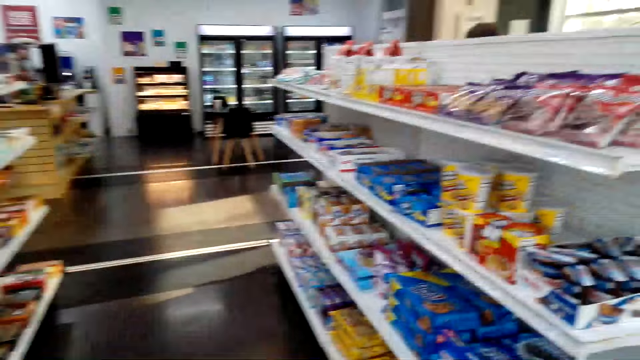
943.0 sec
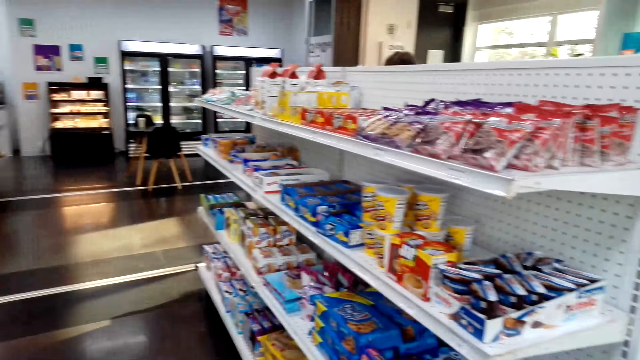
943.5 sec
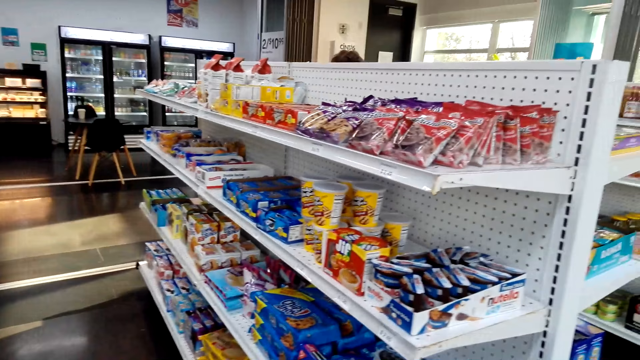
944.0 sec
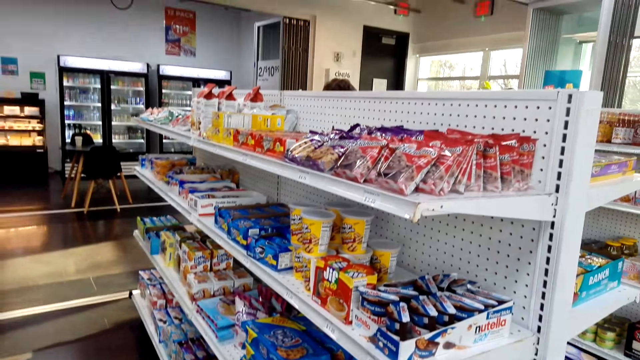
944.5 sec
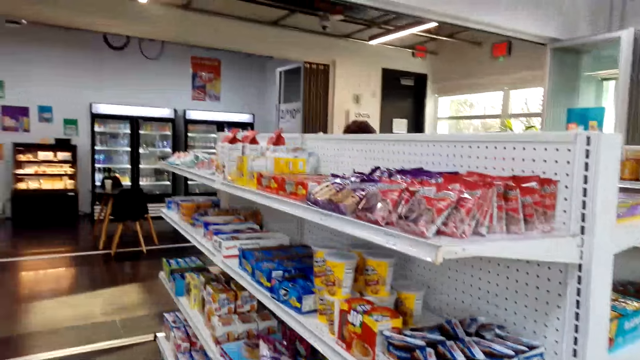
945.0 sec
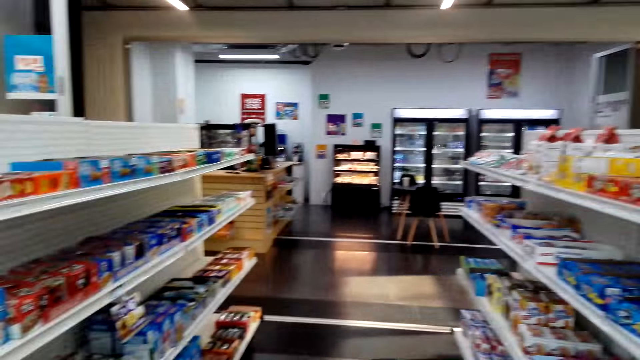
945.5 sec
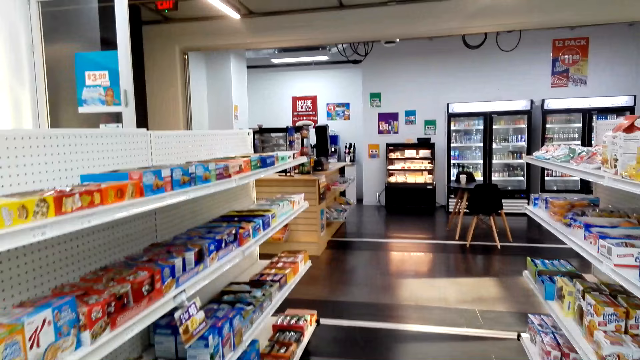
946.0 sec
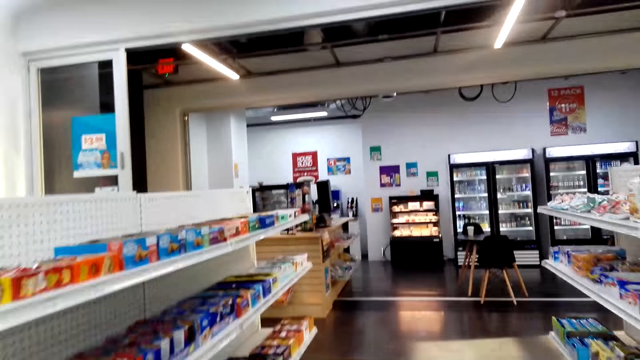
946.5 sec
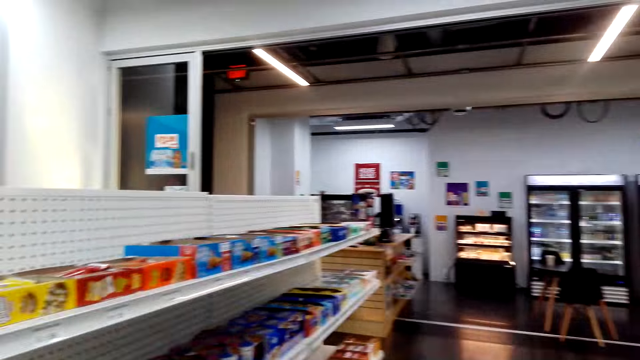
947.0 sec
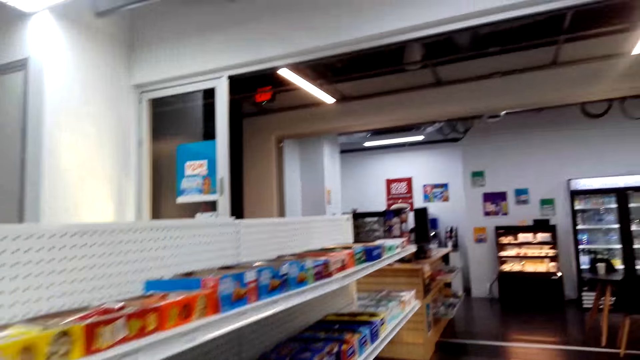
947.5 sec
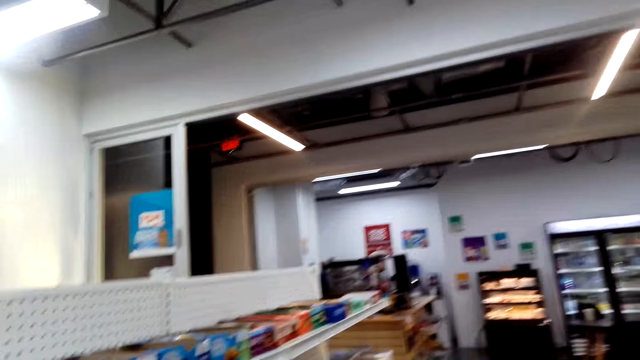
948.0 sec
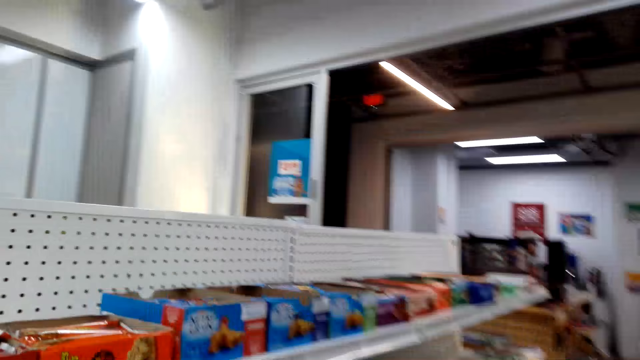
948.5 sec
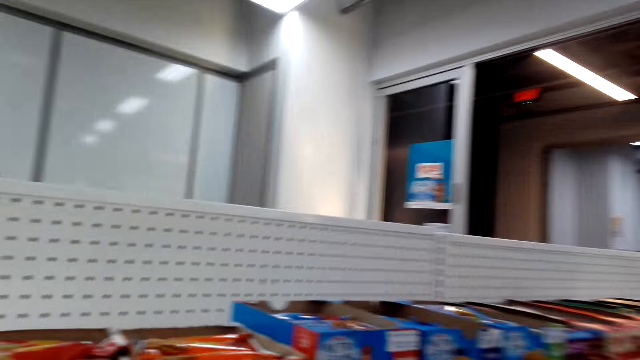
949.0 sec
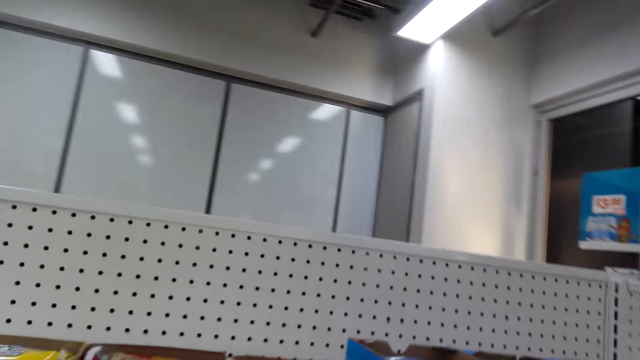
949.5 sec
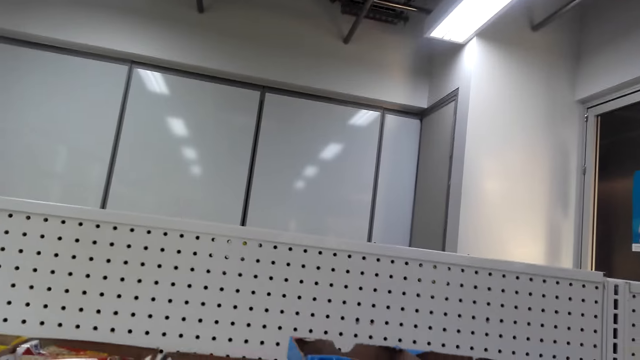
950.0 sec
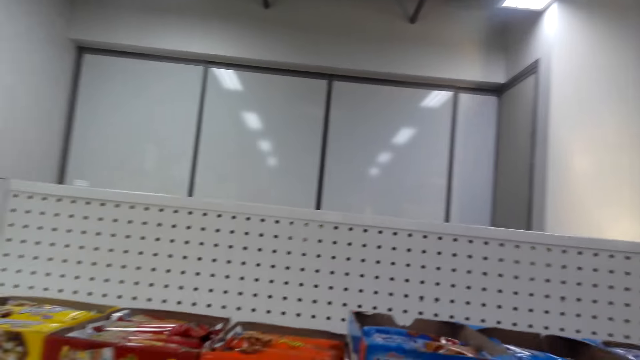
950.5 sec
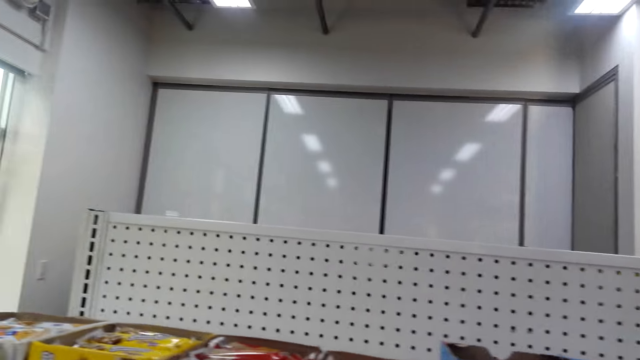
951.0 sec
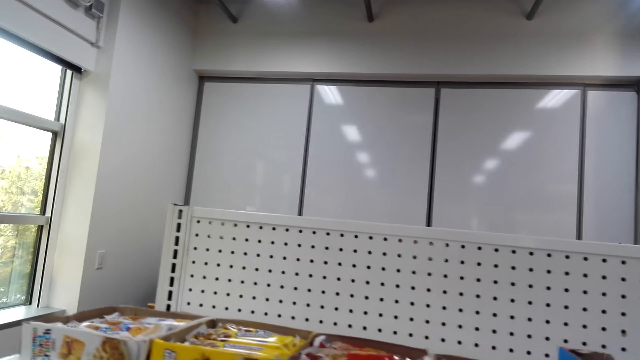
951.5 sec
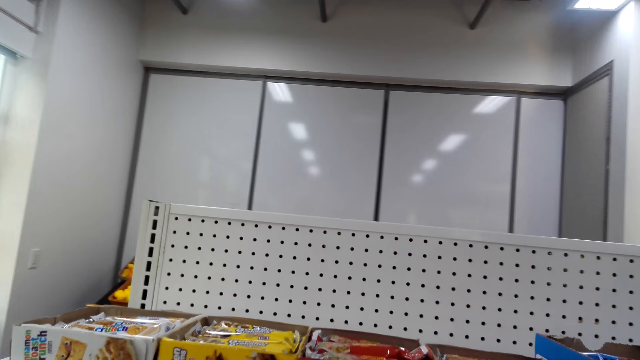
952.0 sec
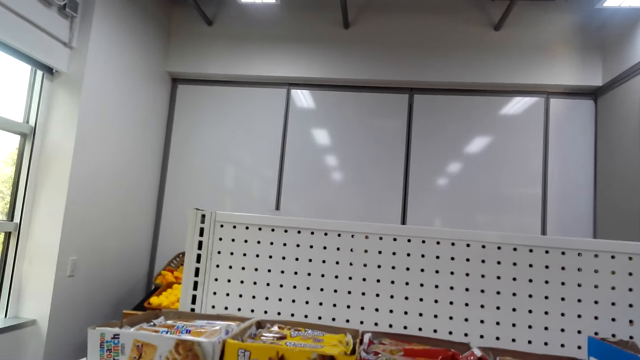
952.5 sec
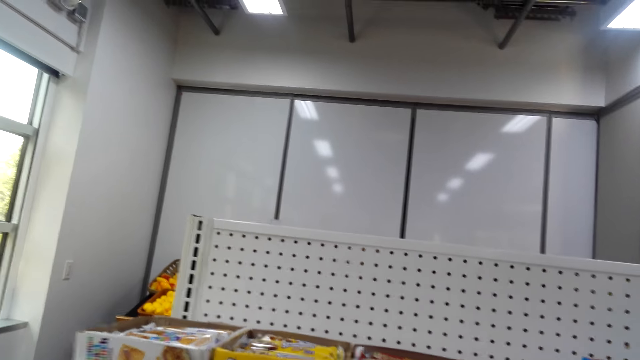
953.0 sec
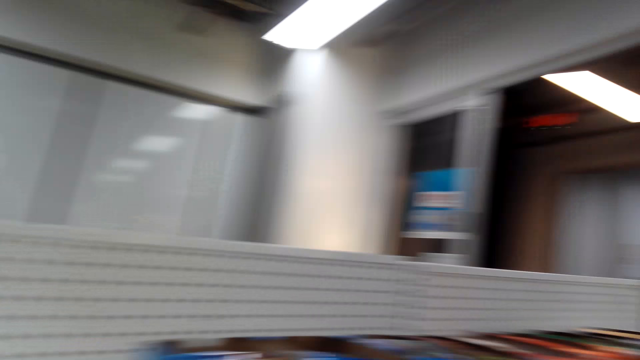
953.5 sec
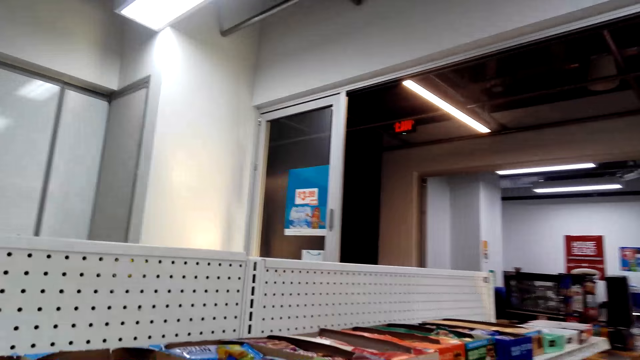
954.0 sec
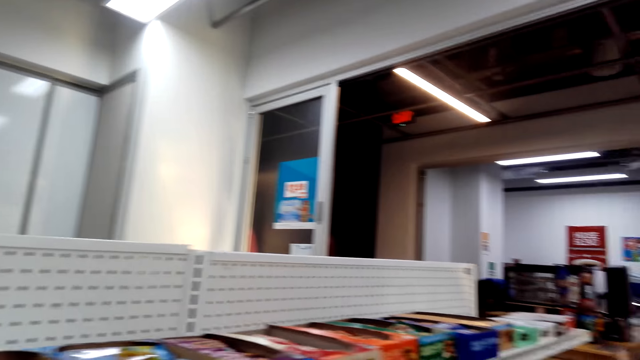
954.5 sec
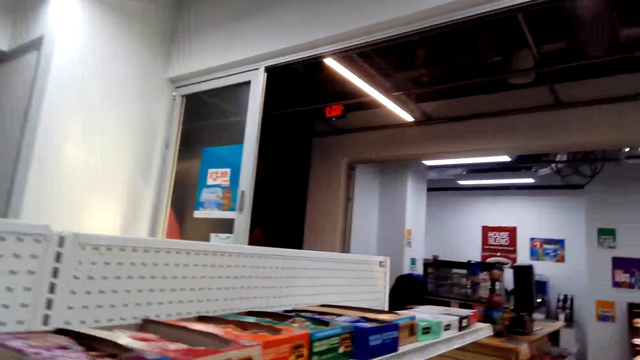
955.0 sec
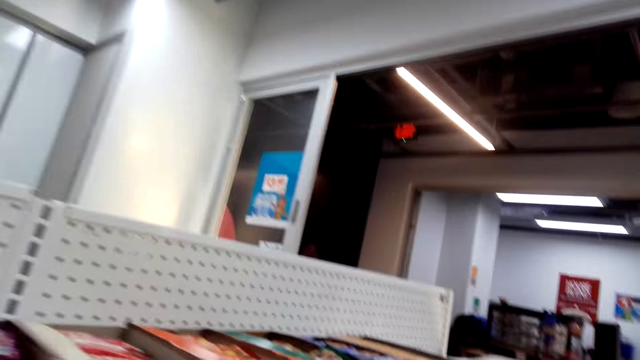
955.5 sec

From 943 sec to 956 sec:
The camera wearer moves around the supermarket. They look at the items on the shelf. They look around the shelves.

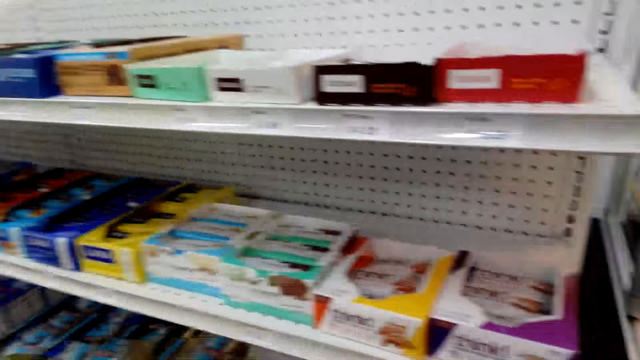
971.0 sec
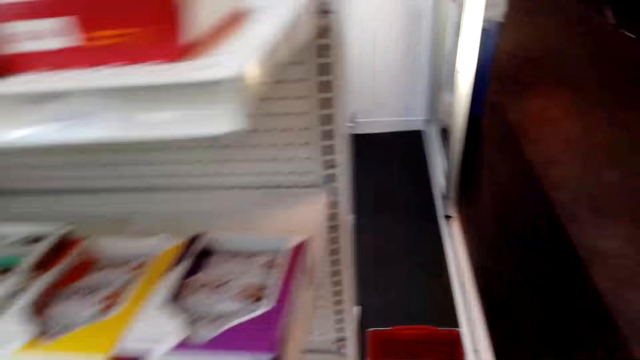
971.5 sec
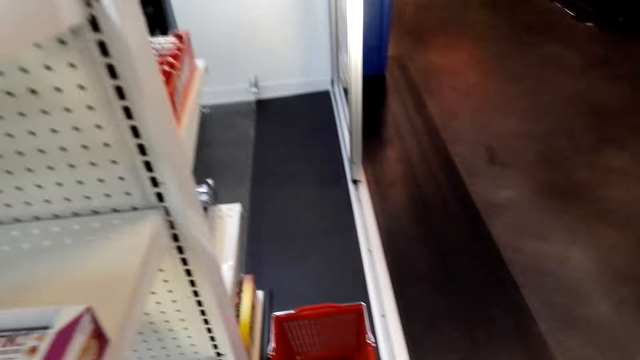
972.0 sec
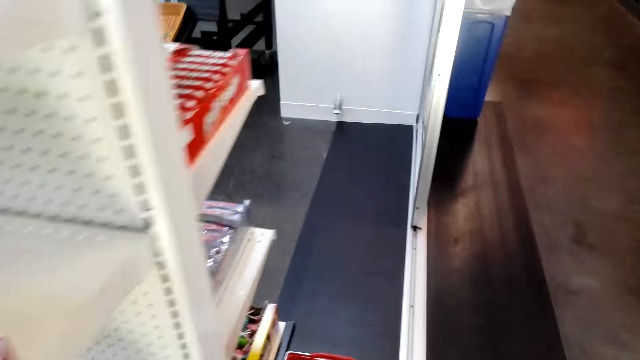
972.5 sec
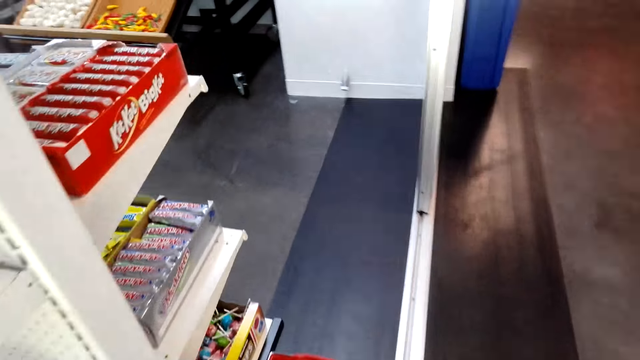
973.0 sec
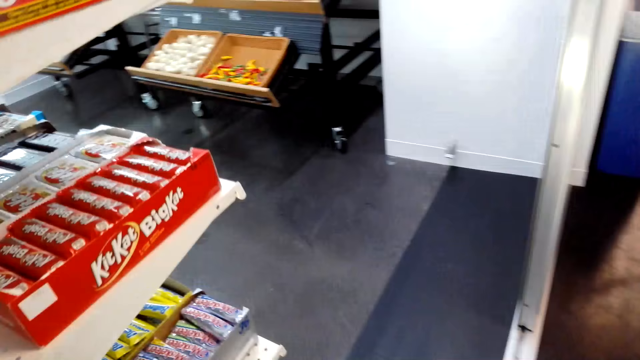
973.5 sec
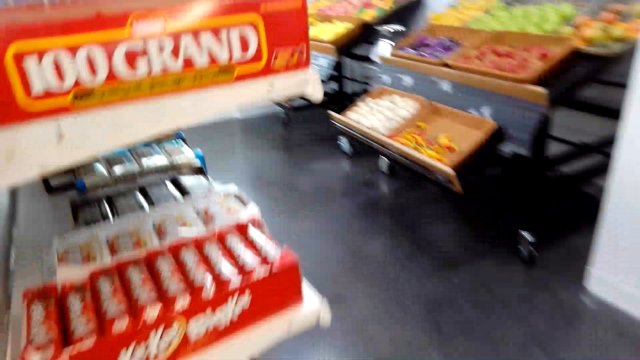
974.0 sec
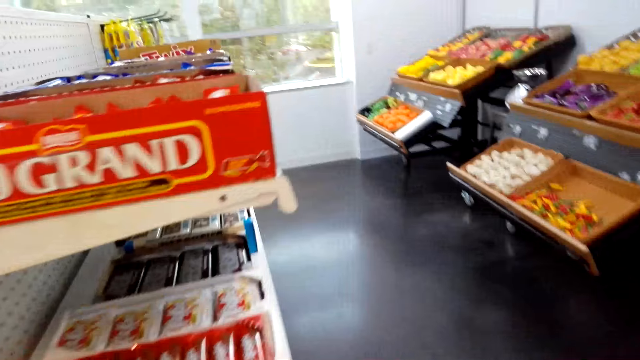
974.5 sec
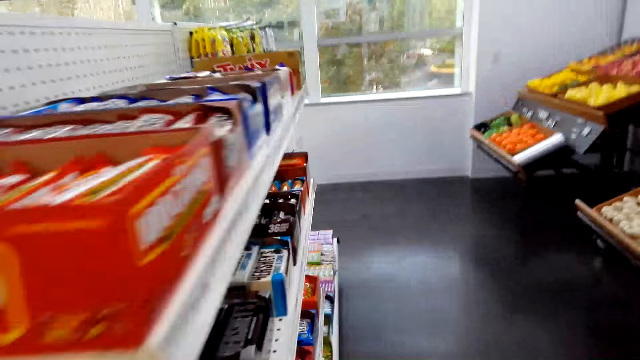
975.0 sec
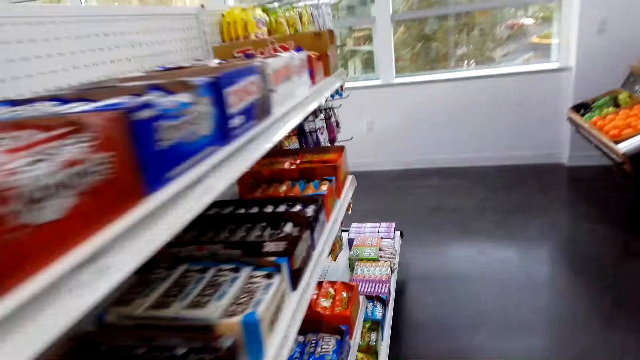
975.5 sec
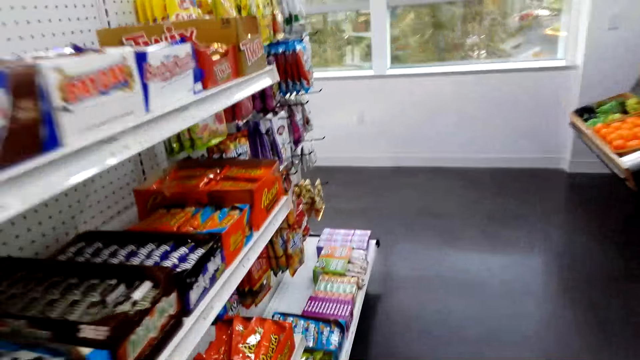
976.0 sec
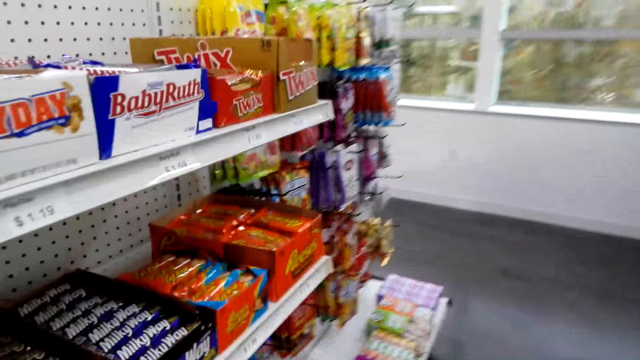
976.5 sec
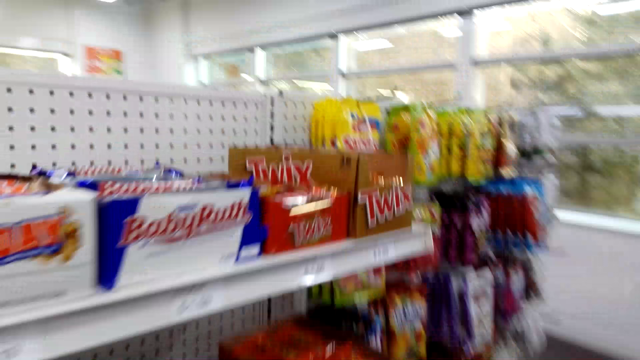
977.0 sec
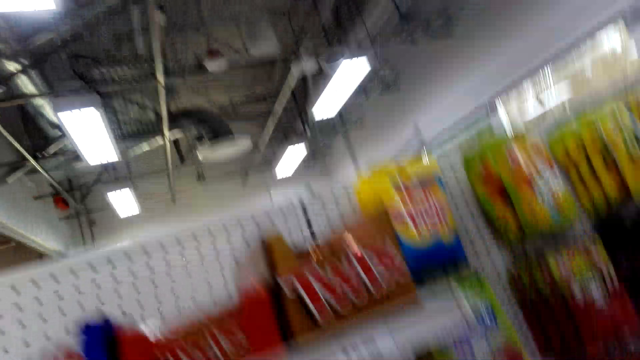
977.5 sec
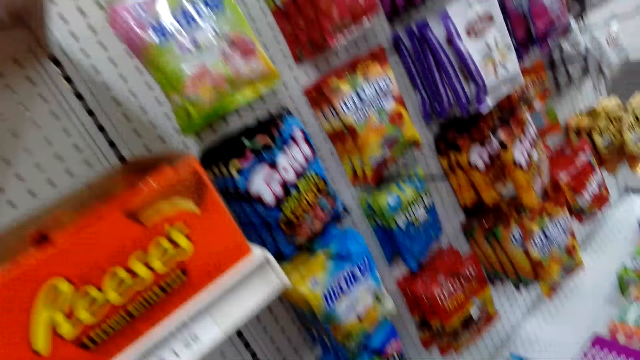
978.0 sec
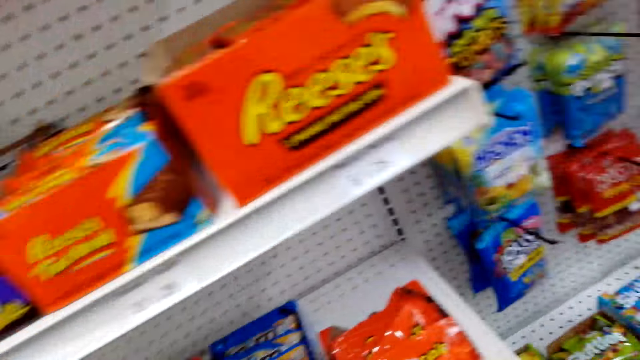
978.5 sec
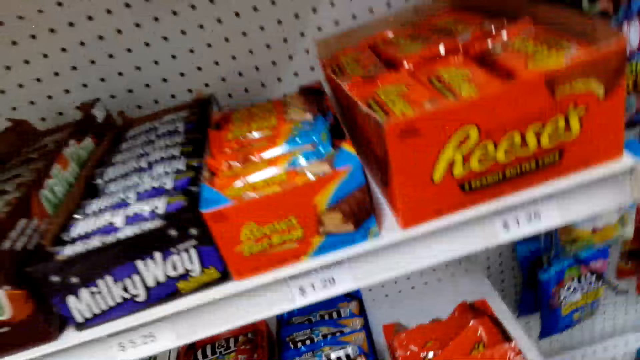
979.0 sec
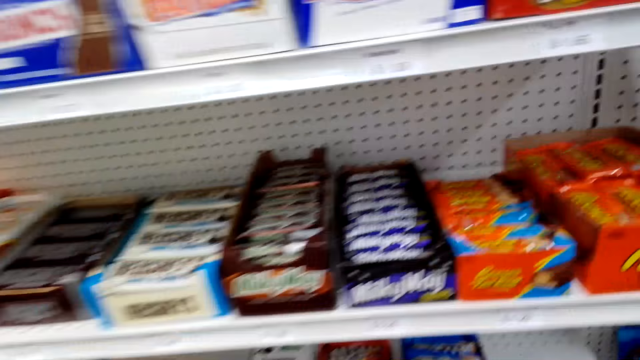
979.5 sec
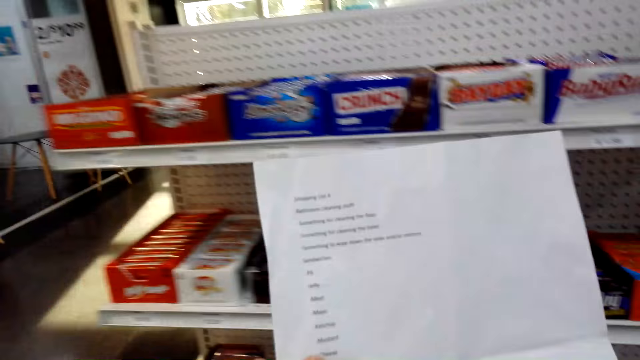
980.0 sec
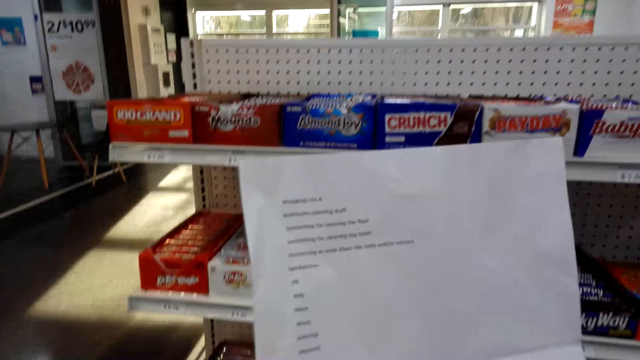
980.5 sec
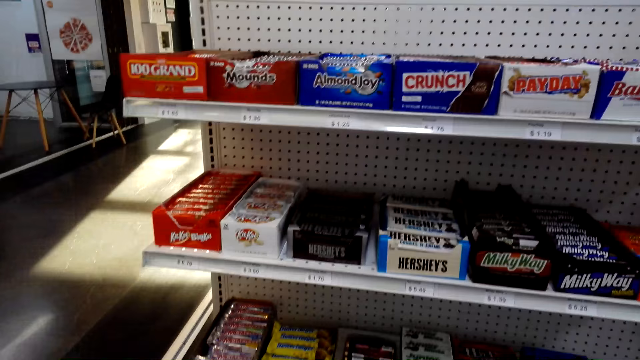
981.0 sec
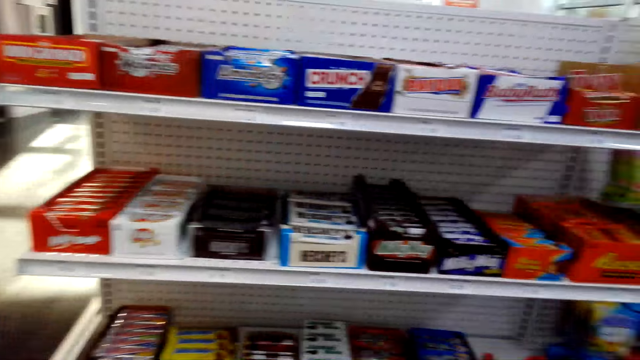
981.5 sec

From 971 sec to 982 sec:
The camera wearer moves around the supermarket. They look at the items on the shelf. They lift the paper. They read the paper.
